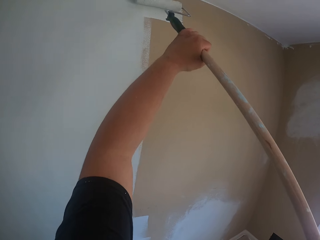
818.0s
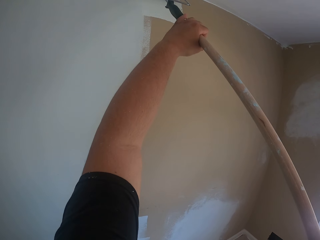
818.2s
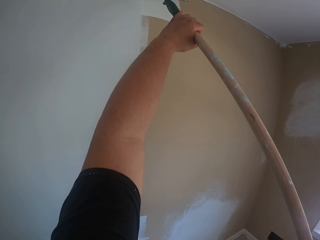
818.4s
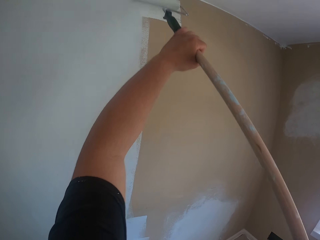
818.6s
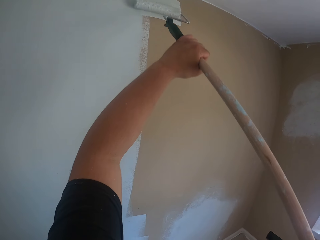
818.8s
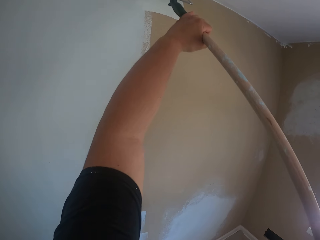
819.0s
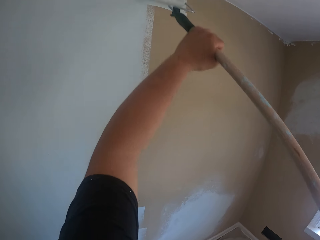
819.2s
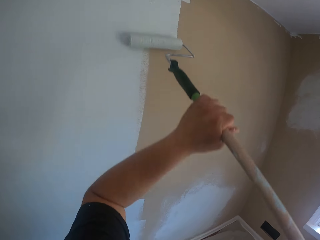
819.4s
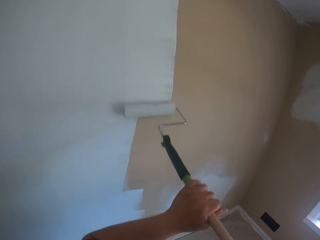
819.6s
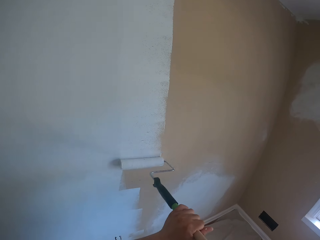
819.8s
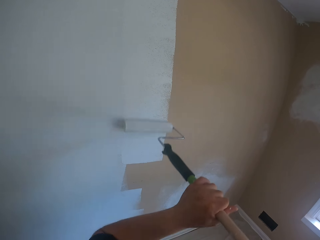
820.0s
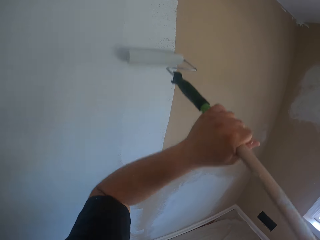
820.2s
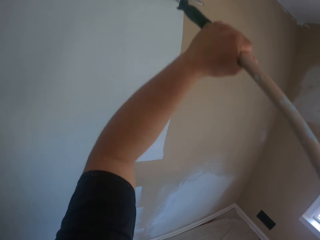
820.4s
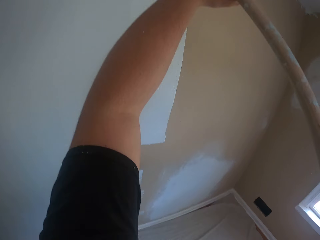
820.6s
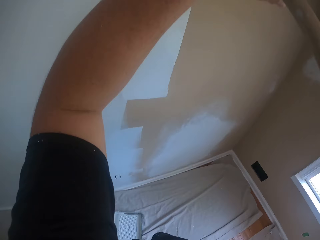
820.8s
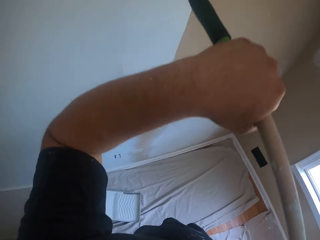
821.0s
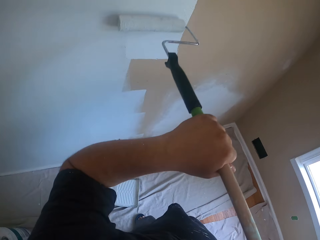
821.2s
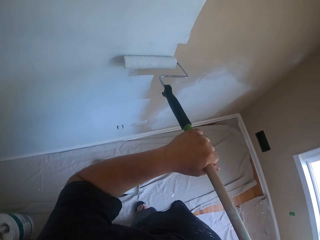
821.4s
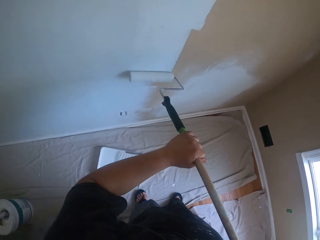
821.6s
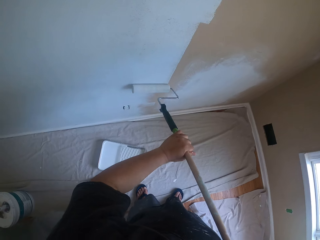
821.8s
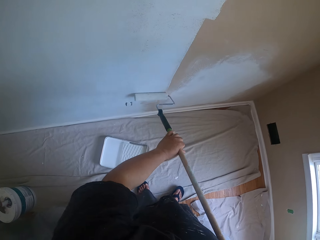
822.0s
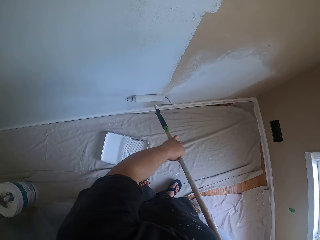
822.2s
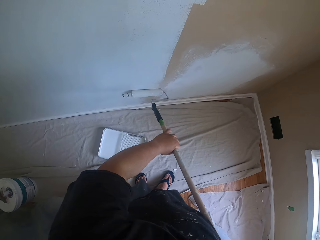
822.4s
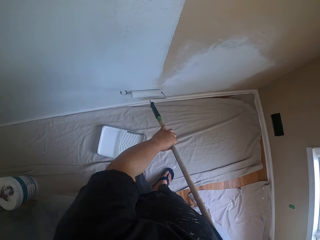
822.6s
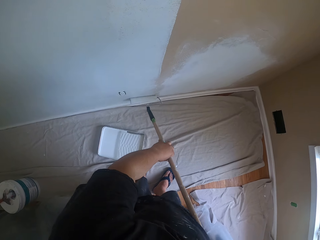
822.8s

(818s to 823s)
The camera wearer paints the wall with the roller brush.

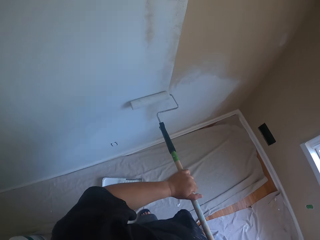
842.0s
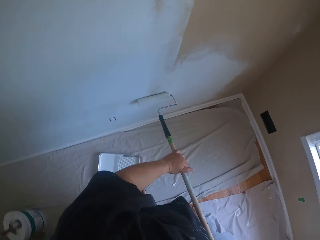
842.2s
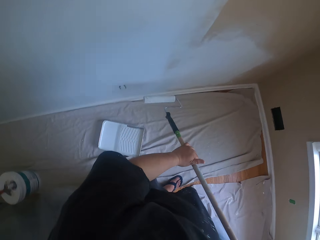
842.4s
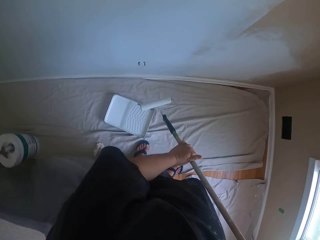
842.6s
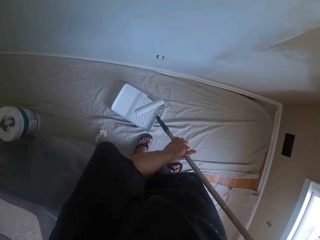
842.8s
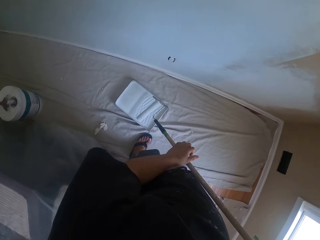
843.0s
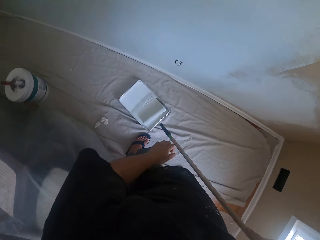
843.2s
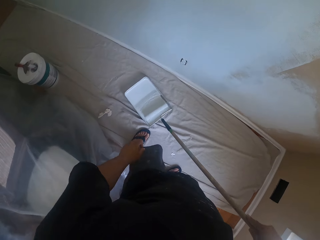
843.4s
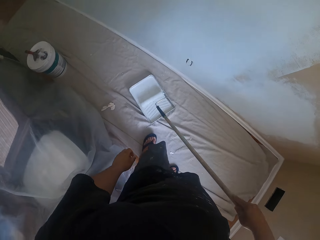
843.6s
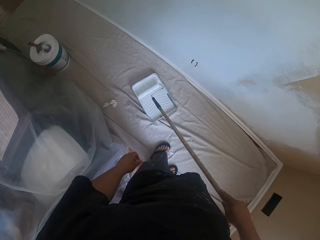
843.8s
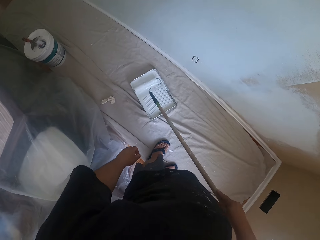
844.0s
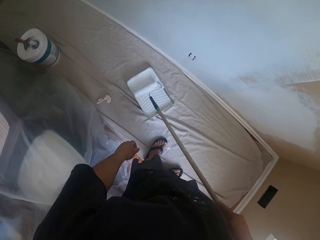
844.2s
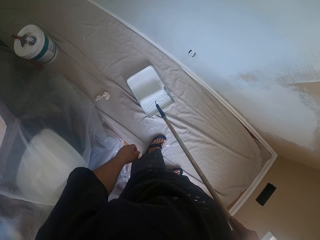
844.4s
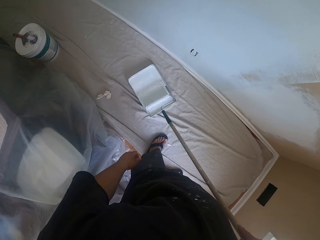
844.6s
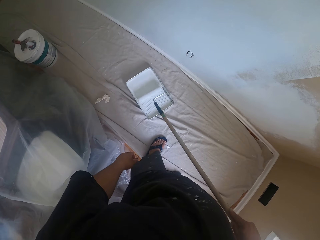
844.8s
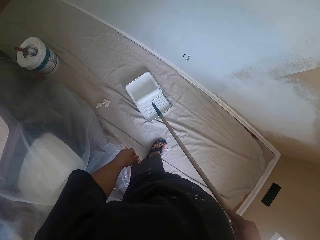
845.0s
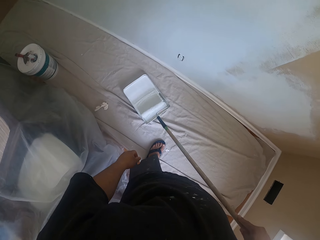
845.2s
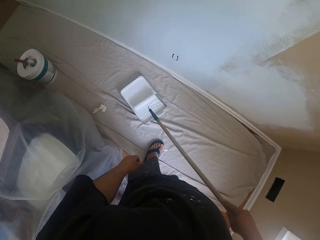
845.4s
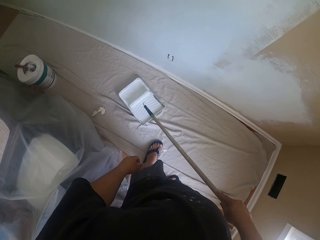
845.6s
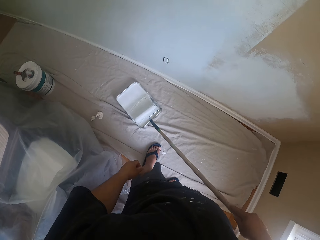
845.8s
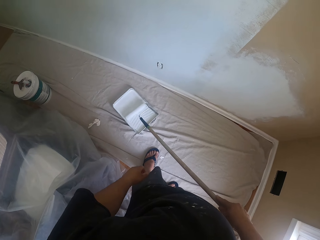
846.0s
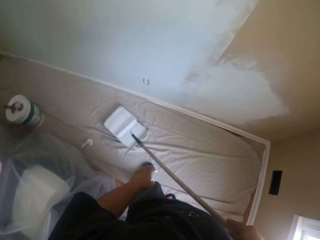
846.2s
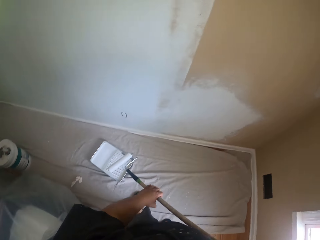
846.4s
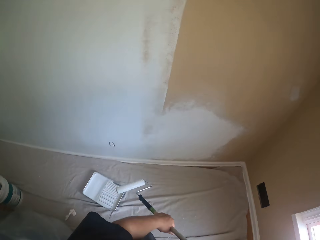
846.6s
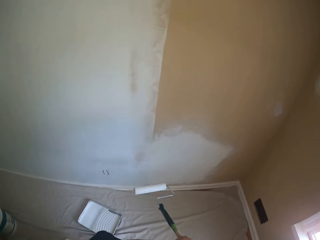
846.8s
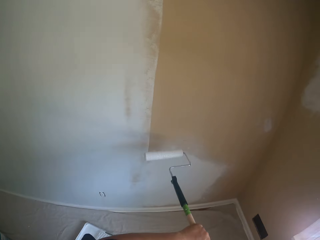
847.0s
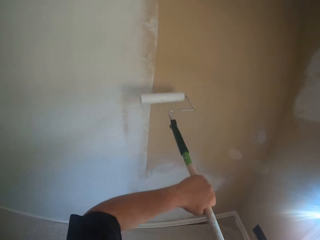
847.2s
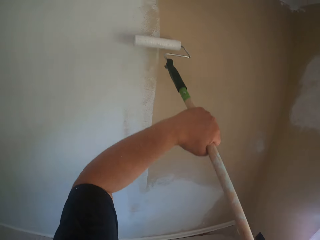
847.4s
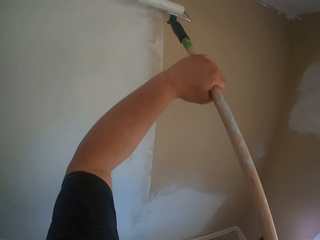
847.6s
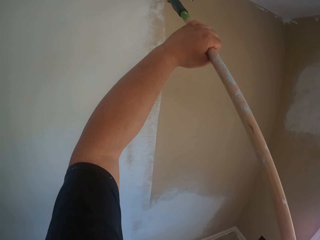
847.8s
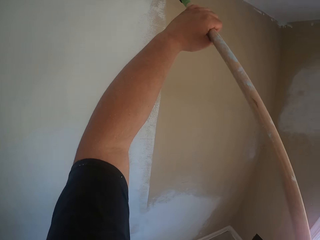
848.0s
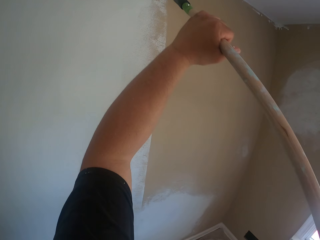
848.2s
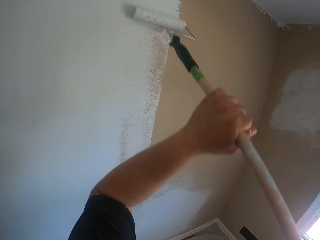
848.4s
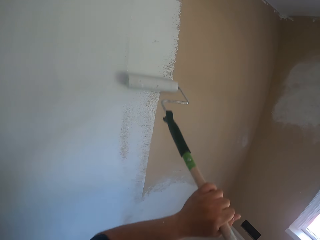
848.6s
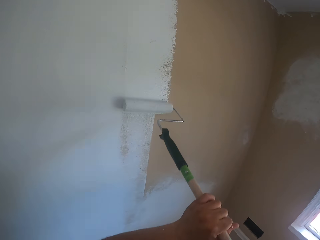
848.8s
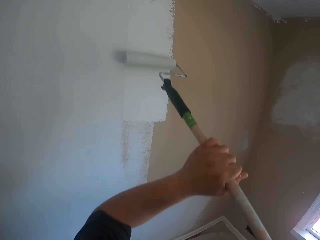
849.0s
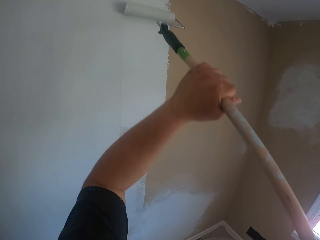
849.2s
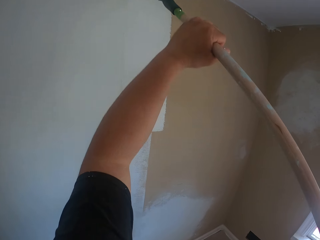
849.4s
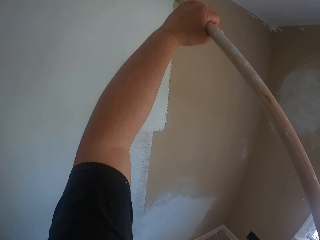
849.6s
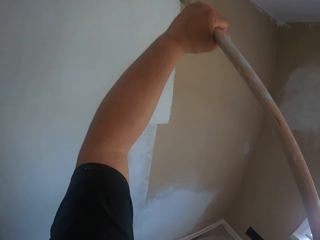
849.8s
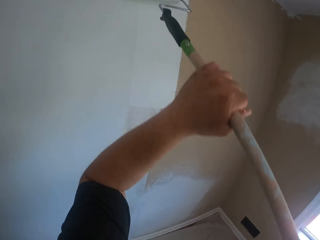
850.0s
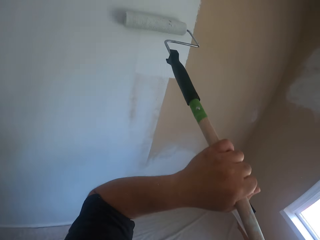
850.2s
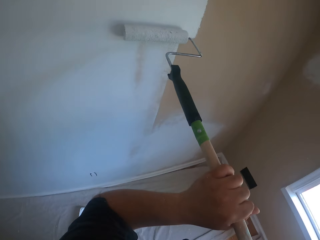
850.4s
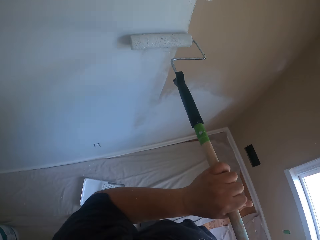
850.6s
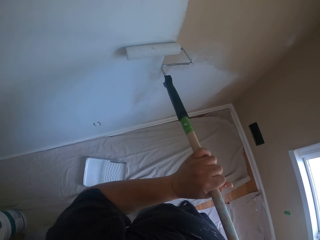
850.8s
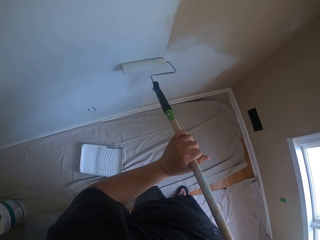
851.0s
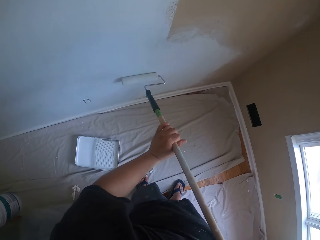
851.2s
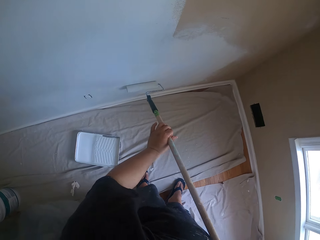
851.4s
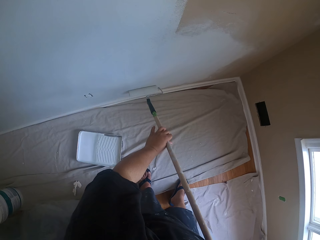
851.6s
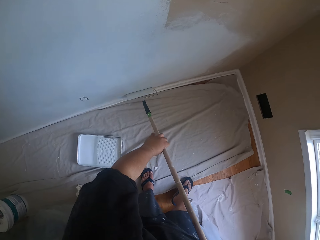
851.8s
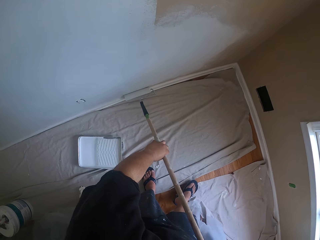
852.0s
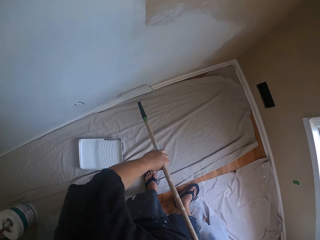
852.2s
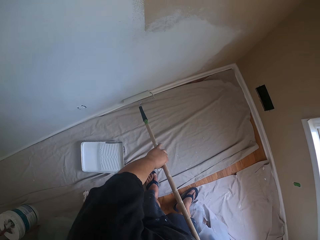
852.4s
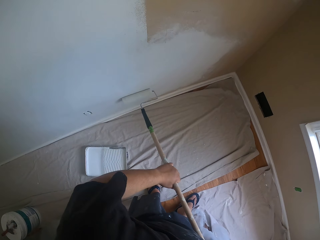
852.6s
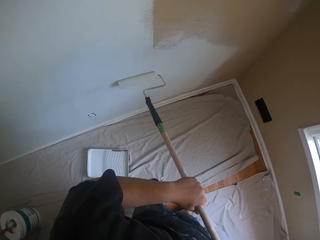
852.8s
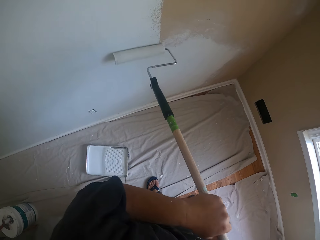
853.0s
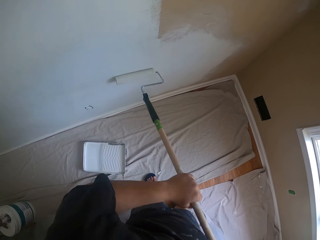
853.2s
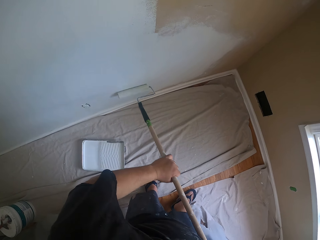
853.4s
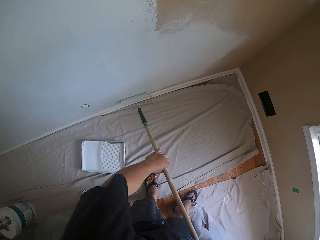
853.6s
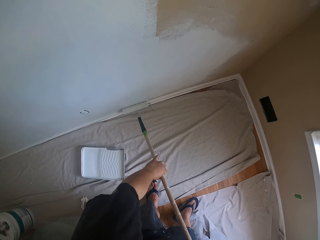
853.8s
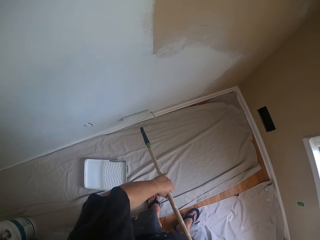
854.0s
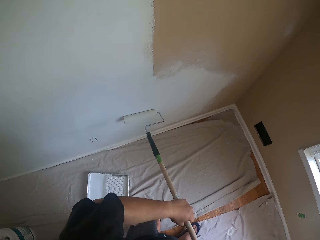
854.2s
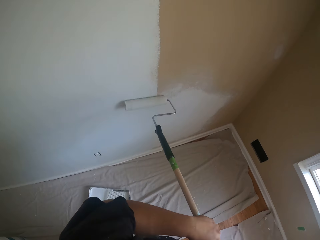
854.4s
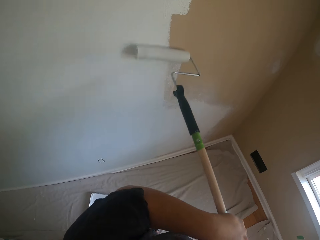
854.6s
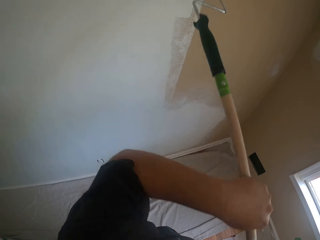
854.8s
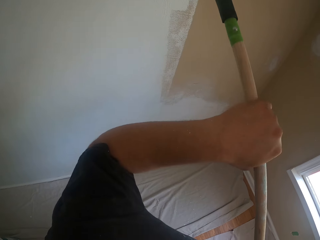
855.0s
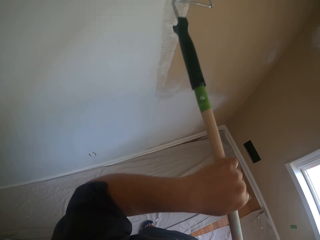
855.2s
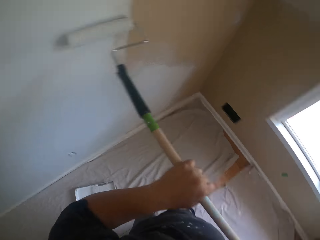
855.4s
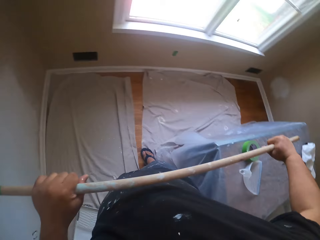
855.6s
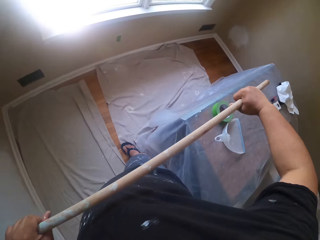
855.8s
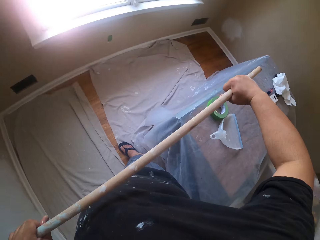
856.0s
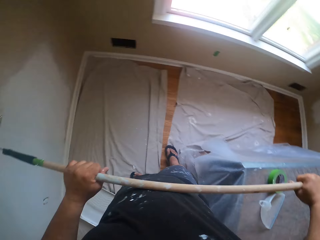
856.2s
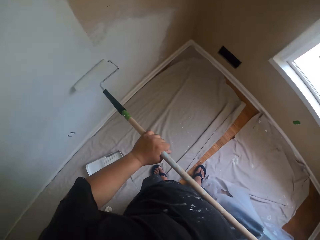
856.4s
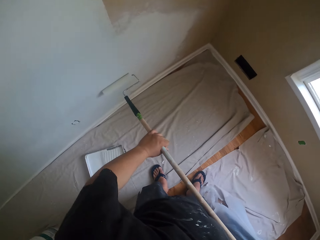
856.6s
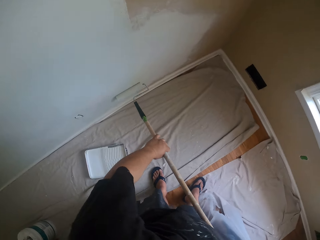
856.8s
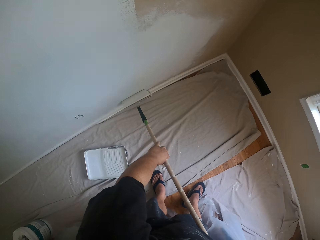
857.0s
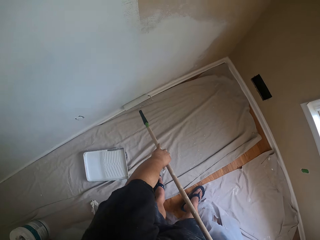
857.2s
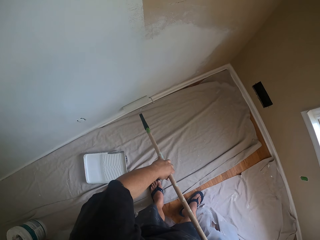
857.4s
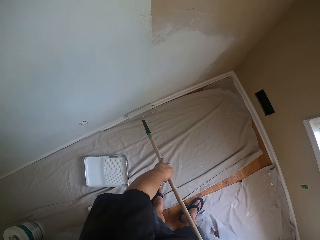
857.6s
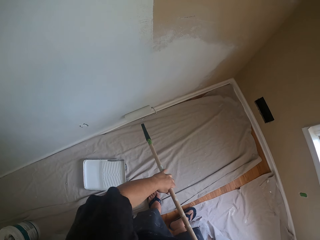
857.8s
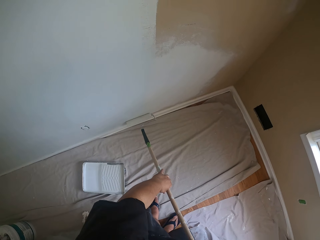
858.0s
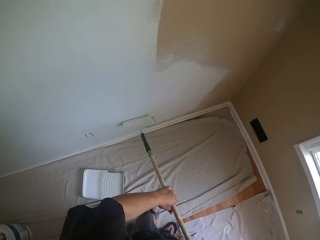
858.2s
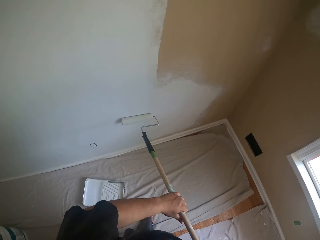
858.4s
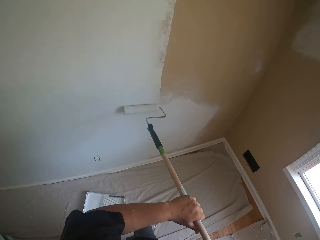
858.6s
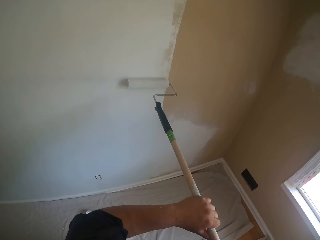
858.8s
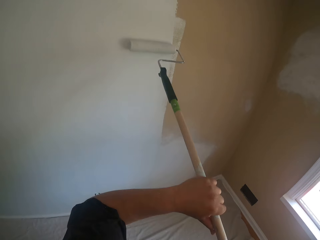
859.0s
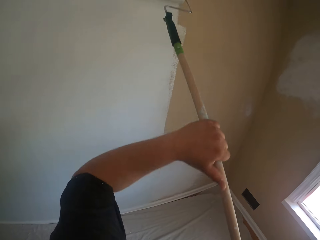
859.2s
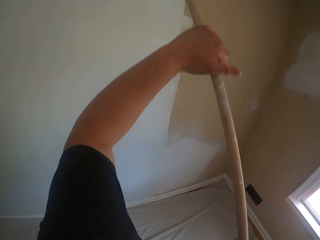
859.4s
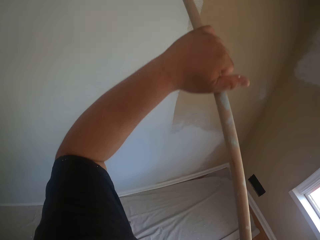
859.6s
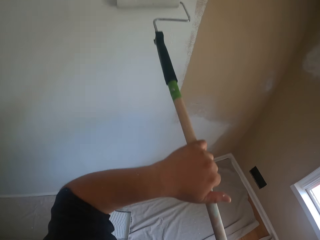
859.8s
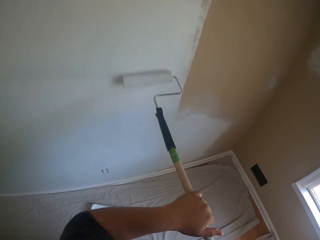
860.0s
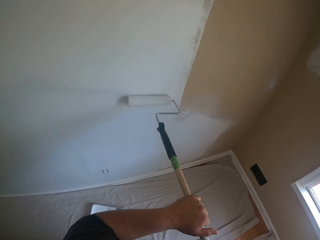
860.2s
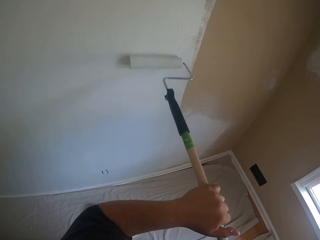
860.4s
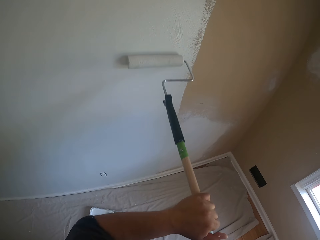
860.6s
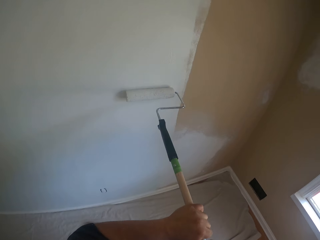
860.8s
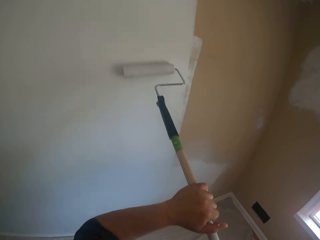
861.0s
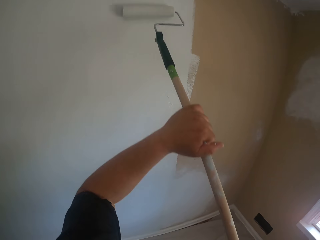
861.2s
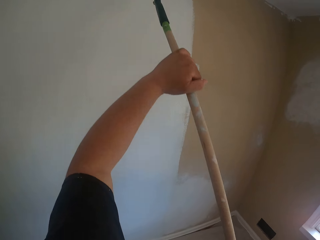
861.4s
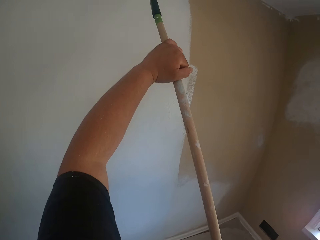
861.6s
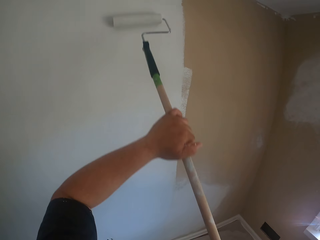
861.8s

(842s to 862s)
The camera wearer rolls the roller brush inside the paint container or roller tray on the floor. He holds the roller extension pole with his left hand. He lifts the roller from the roller tray. He paints the wall with the roller brush. He looks around. He paints the wall.
